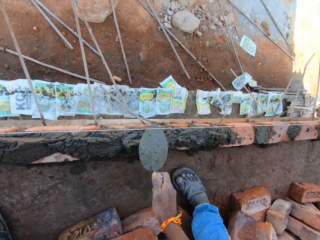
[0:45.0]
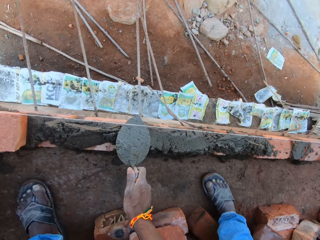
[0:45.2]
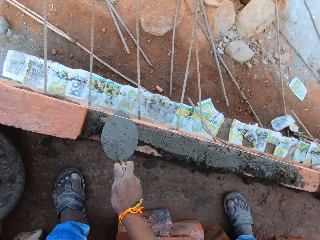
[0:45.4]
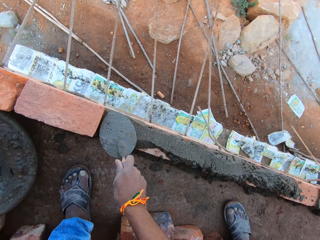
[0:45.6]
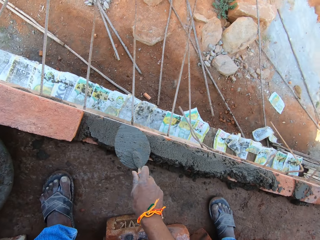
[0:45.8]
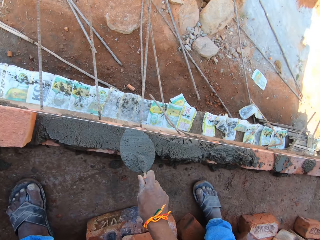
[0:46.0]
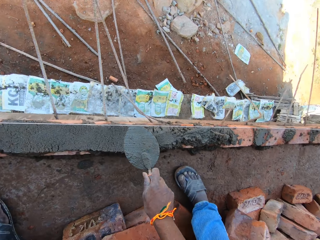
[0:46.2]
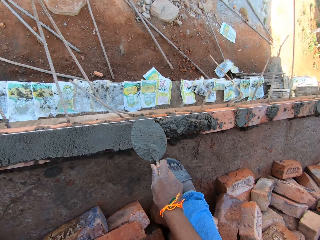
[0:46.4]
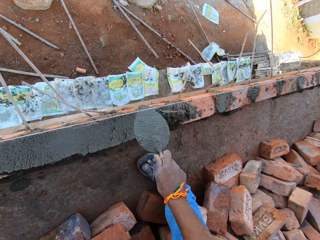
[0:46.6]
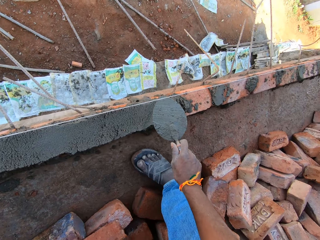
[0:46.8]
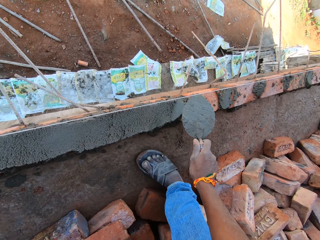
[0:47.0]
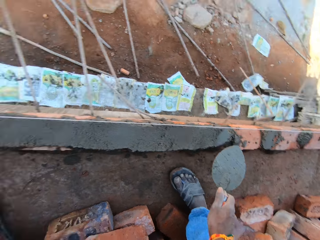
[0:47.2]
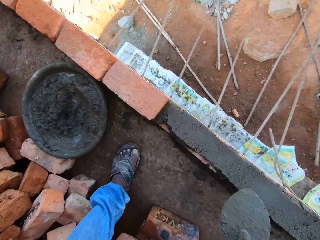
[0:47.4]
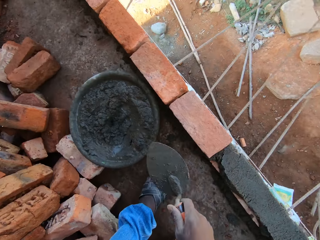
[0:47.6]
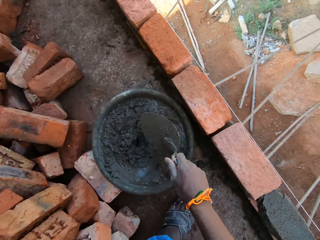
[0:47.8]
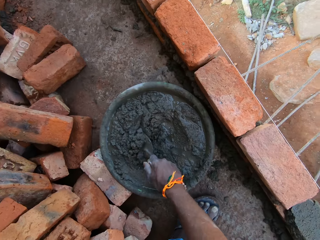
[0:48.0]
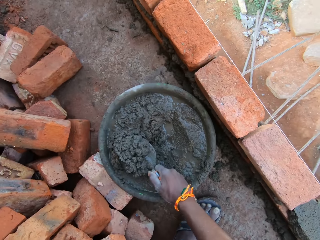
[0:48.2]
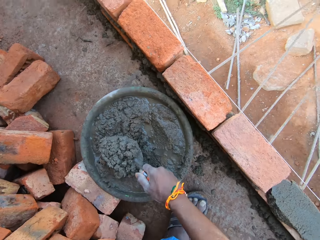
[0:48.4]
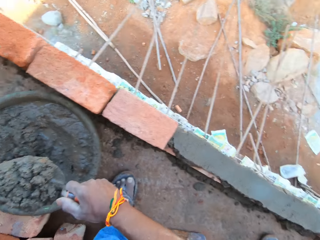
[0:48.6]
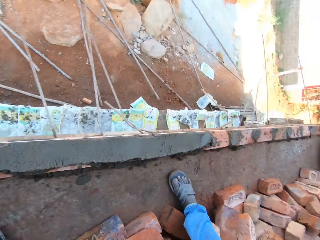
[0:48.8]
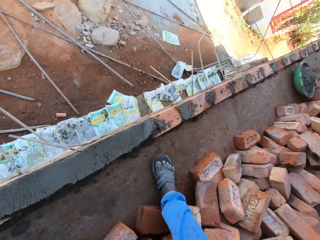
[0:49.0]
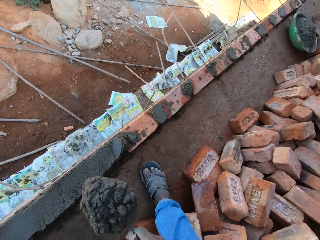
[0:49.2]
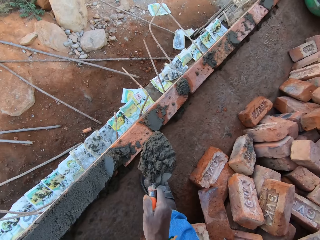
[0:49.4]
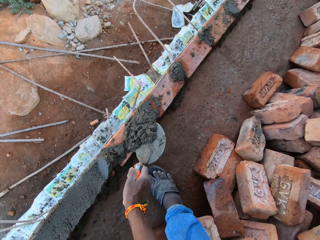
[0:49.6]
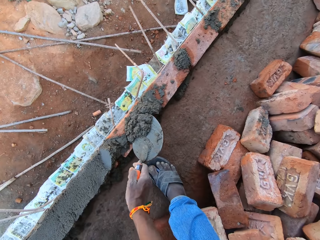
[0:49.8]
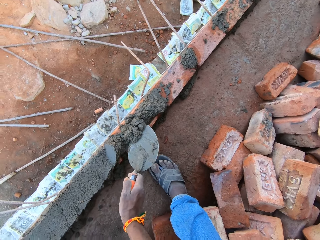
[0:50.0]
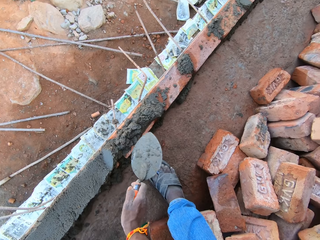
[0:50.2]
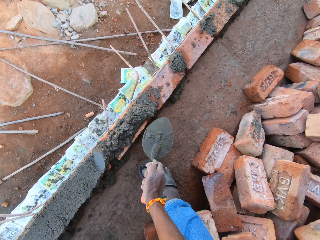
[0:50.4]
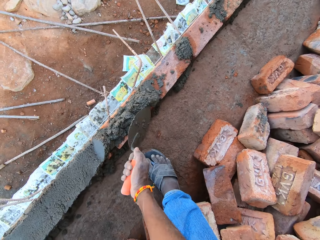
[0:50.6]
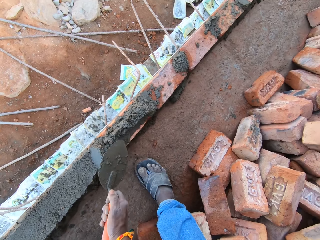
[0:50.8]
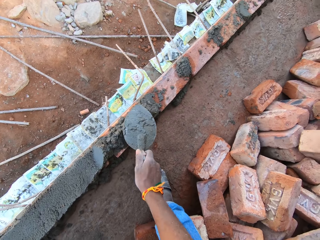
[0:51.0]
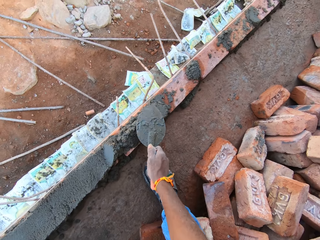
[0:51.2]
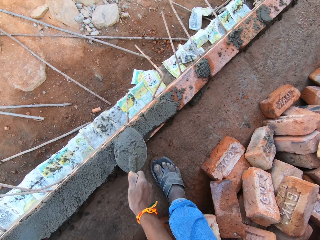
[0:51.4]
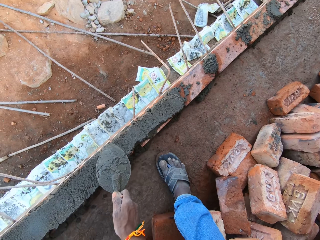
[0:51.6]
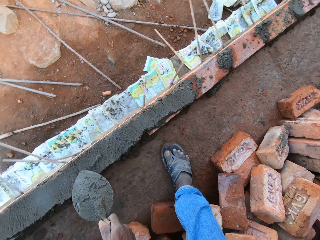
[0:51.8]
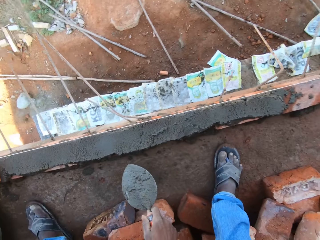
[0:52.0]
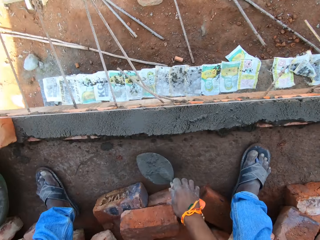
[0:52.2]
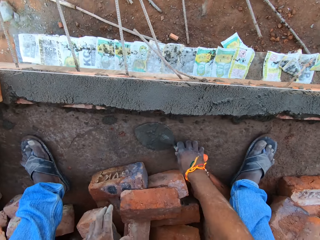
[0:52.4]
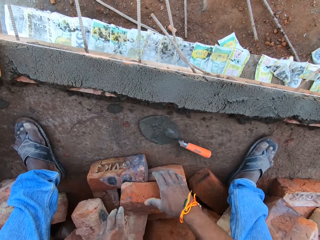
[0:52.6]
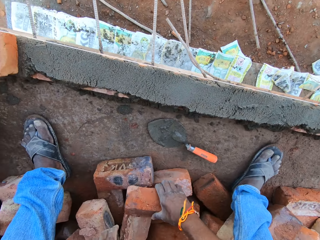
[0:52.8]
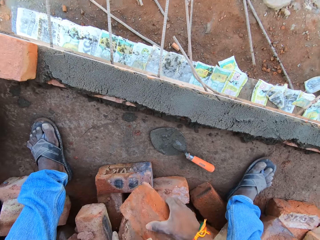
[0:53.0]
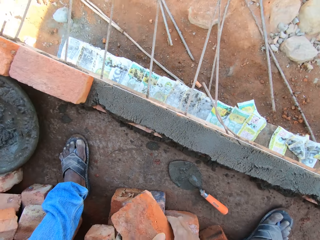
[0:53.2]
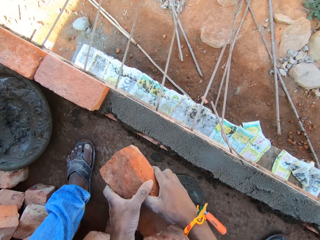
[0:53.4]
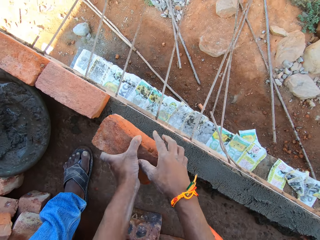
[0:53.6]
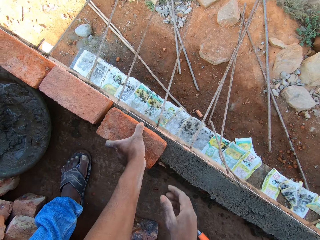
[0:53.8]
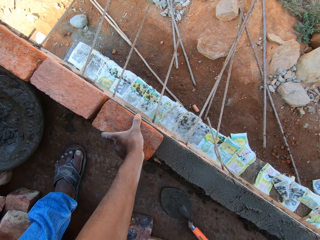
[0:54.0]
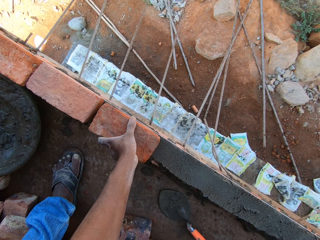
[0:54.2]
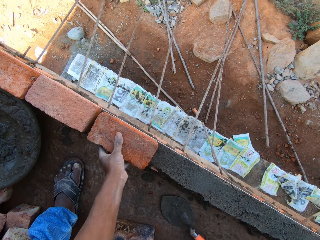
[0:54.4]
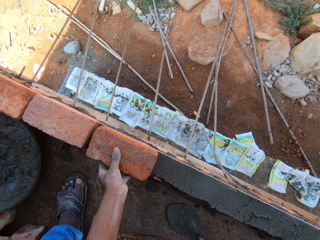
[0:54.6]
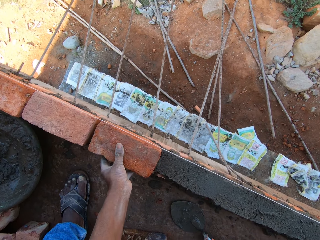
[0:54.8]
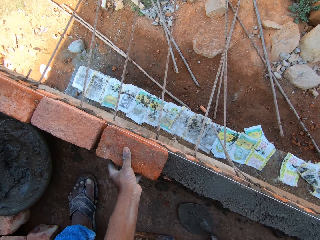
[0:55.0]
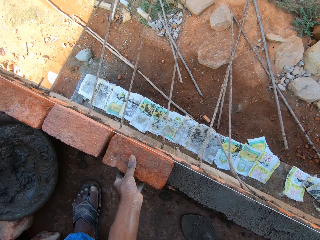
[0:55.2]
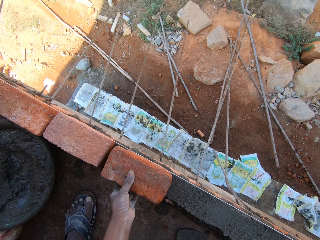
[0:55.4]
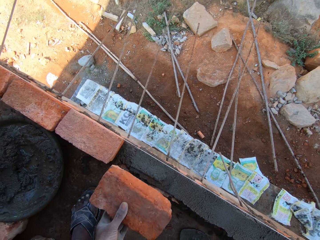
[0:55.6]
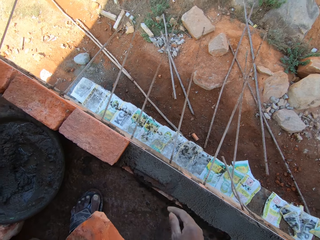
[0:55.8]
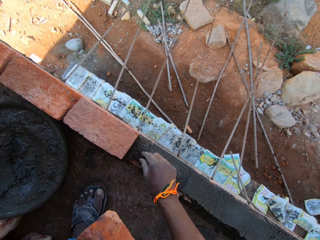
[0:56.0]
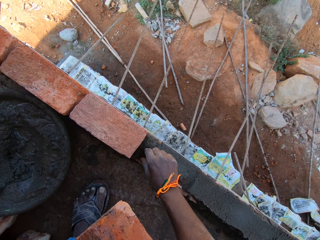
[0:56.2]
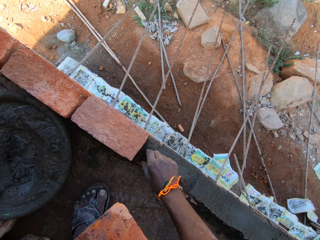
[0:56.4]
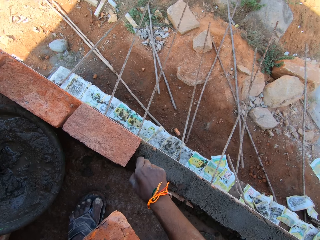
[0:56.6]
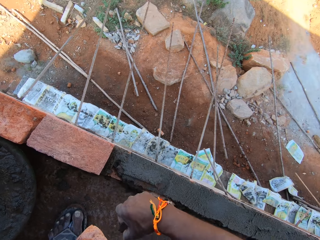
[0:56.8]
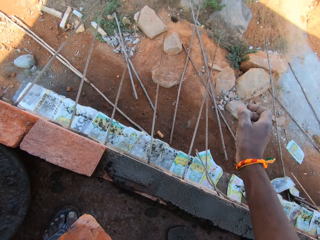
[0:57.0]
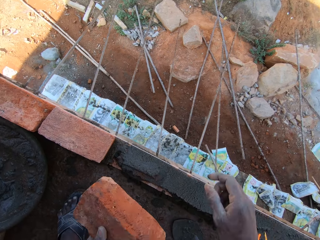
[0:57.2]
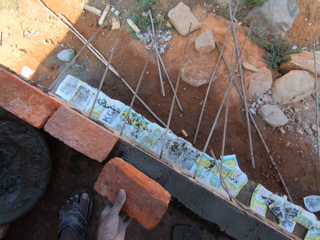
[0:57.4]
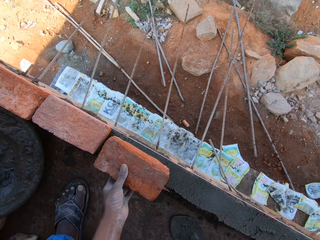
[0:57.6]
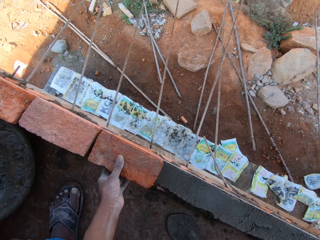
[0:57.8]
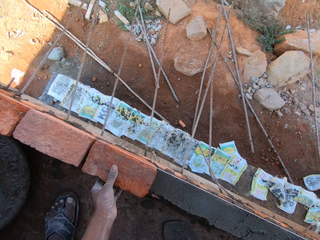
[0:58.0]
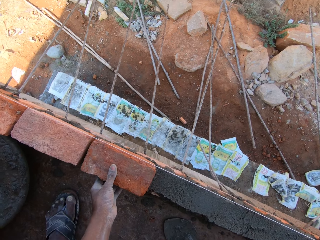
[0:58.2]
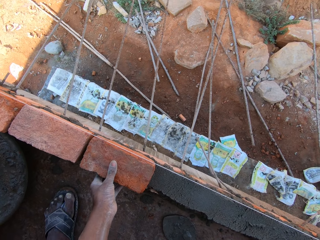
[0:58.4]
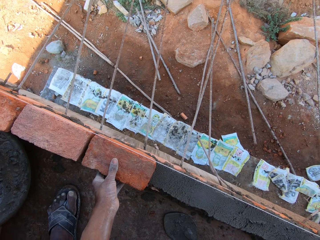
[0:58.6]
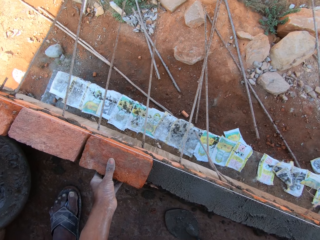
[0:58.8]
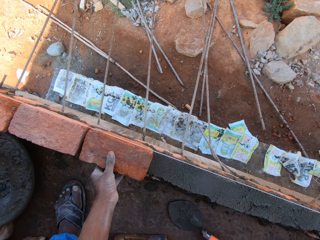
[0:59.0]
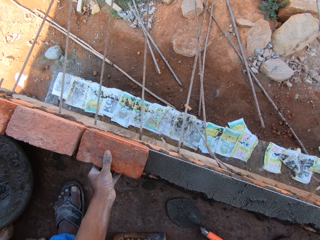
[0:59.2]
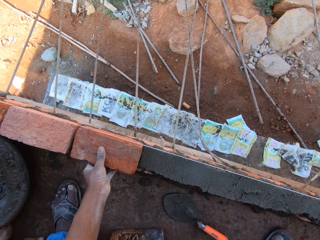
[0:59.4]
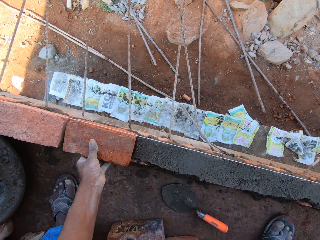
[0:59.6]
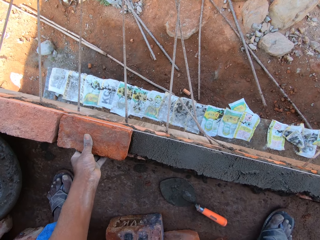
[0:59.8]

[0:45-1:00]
The camera wearer plasters the red bricks with the trowel in his right hand. He scoops some mortar from the bowl with the trowel in his right hand. He pours the mortar on the red bricks with the trowel in his right hand. He plasters the red bricks with the trowel in his right hand. He drops the trowel on the floor with his right hand. He picks up a red brick from other red bricks with his right hand. He holds the red brick with his hands and places the red brick on the mortar with his left hand. He removes the red brick from the mortar with his left hand. He removes a stone from the mortar with his right hand. He throws the stone away down the site with his right hand. He places the red brick on the mortar with his left hand.

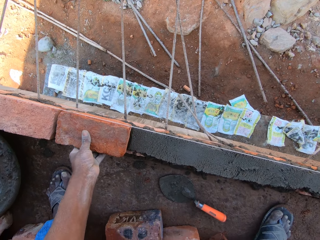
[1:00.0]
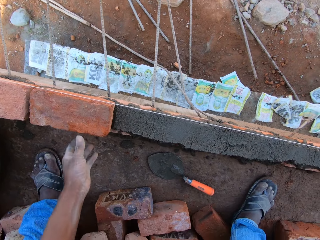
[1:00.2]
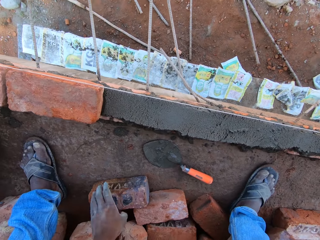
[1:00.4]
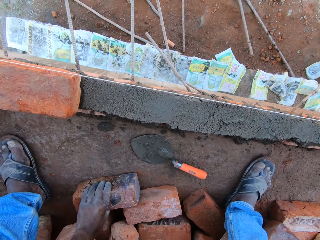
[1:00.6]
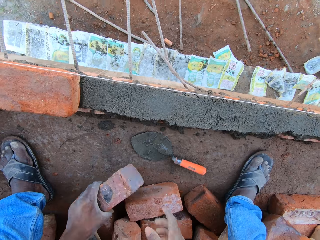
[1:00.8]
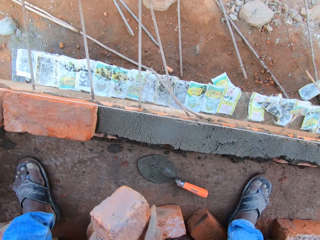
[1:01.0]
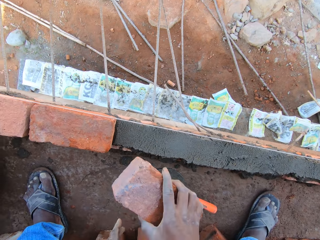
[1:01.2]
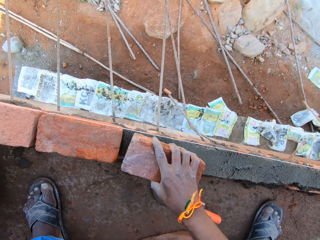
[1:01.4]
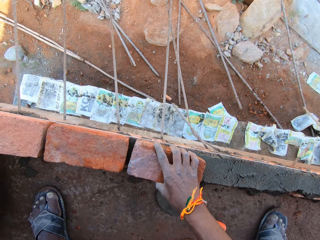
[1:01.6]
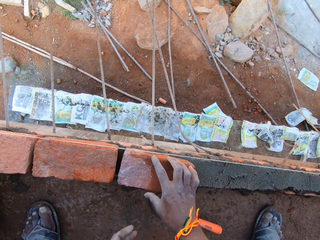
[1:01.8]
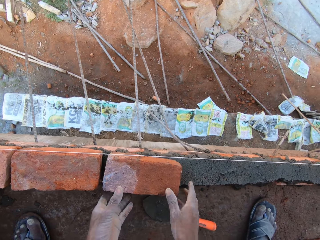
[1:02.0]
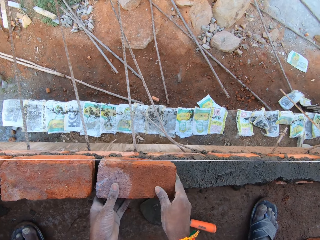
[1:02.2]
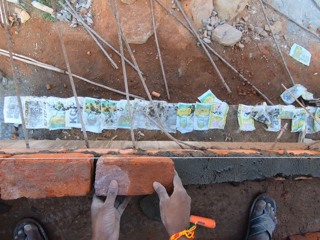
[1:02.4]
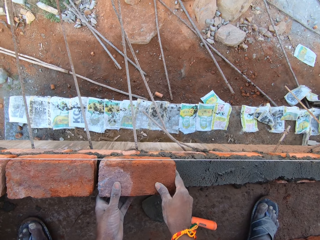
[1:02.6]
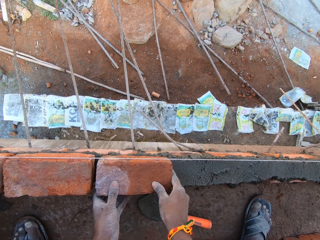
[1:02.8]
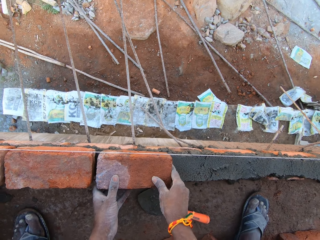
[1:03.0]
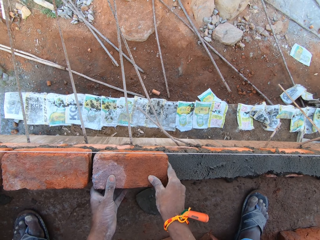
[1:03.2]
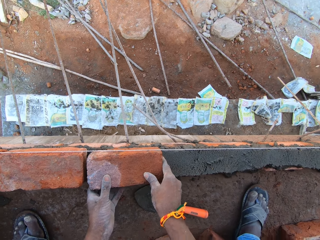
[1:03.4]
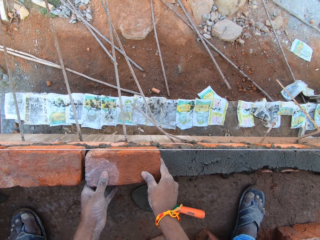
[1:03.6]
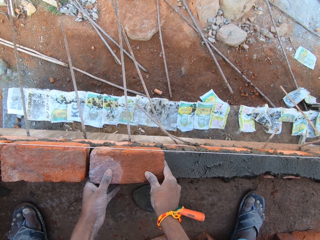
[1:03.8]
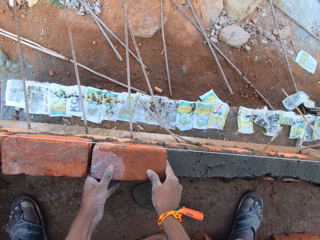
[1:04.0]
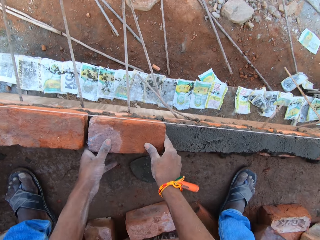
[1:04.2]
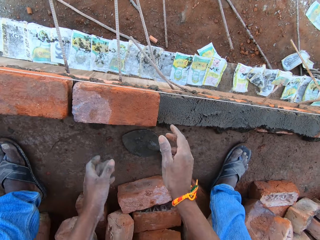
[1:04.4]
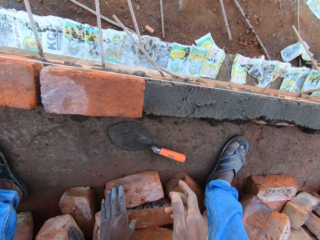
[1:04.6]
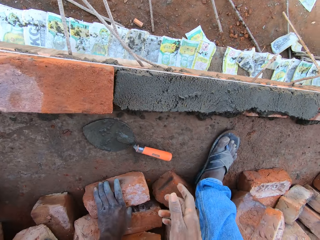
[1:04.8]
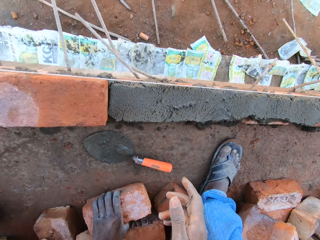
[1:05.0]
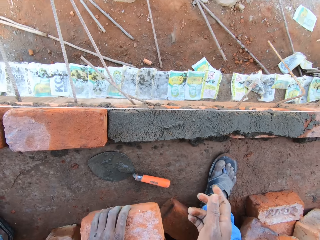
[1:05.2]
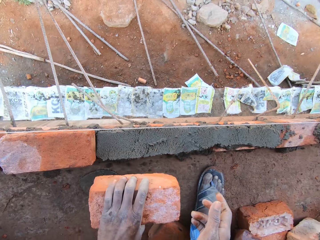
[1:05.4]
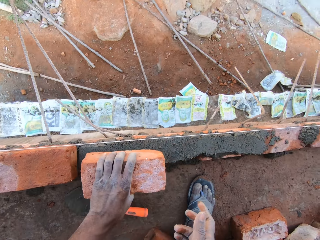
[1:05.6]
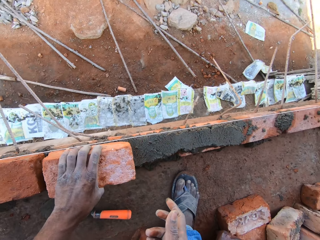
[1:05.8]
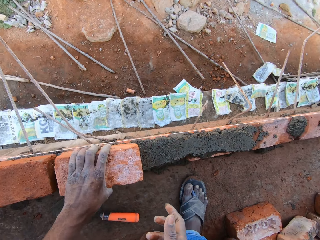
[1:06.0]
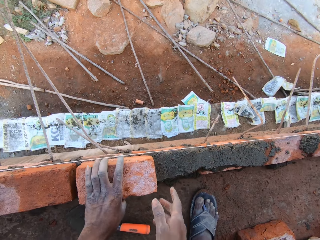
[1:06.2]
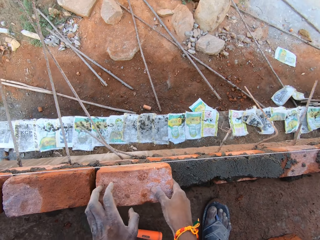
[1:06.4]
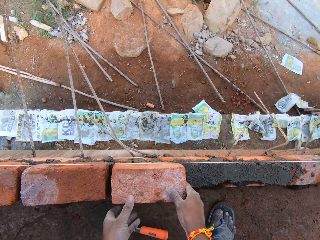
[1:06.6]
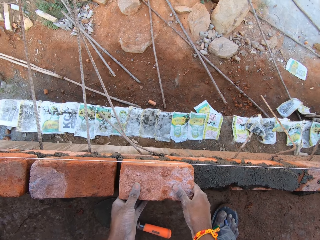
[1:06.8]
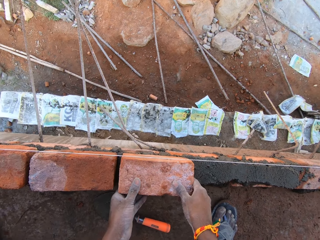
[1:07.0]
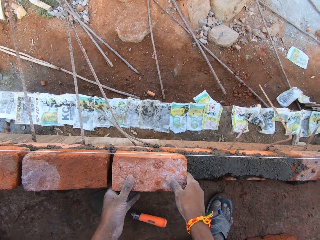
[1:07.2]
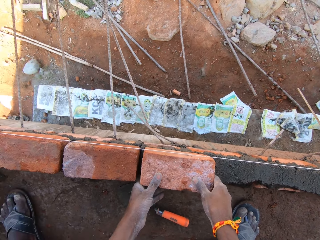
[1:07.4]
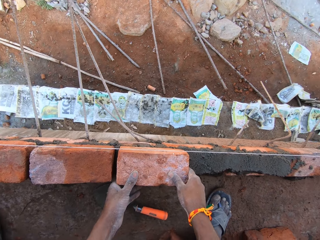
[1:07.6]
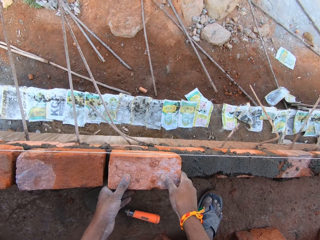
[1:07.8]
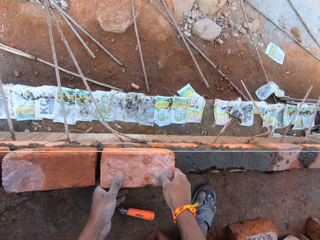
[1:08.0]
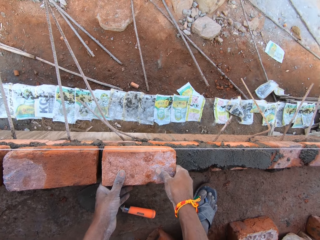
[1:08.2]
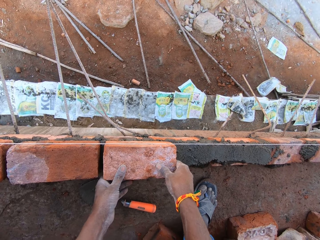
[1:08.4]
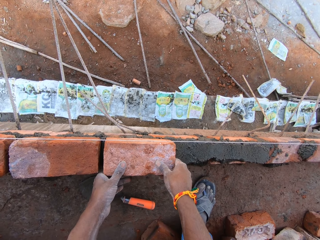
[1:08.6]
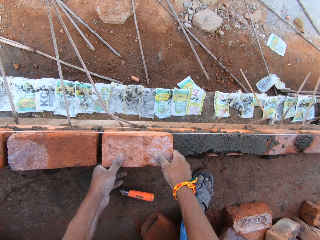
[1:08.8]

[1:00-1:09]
The camera wearer picks up a red brick from other red bricks on the site floor with his left hand. He holds the red brick with his hands and places the red brick on the mortar with his right hand. He adjusts the red brick on the mortar with his hands. He picks up a red brick from other red bricks with his left hand. He places the red brick on the mortar with his left hand. He adjusts the red brick on the mortar with his hands.
